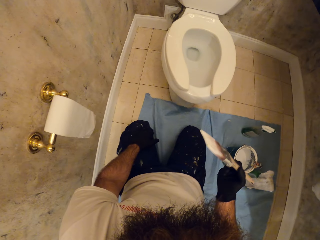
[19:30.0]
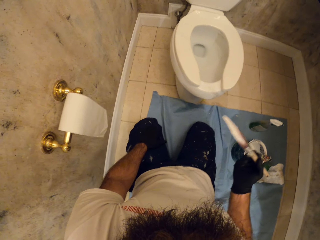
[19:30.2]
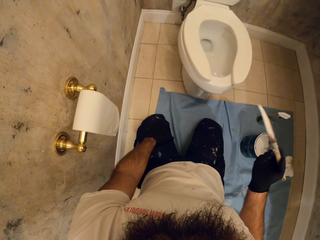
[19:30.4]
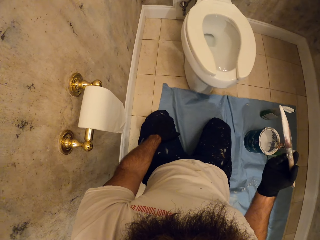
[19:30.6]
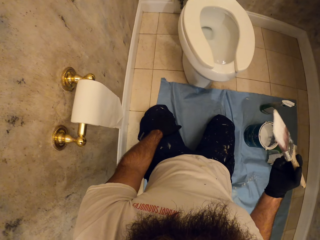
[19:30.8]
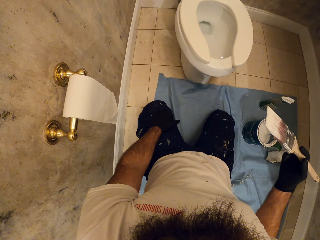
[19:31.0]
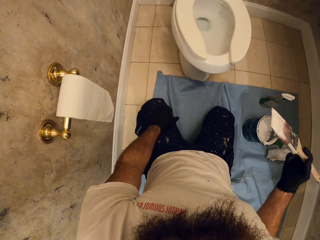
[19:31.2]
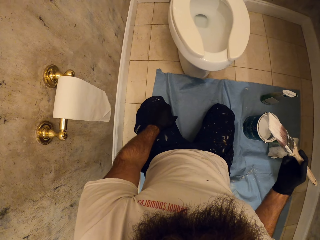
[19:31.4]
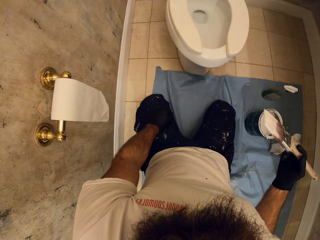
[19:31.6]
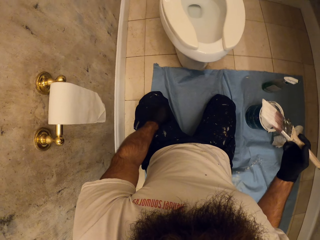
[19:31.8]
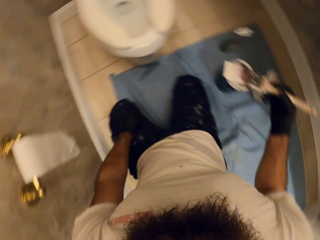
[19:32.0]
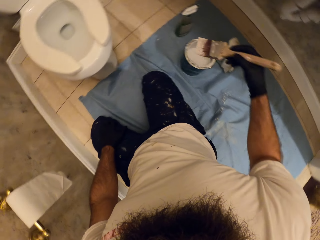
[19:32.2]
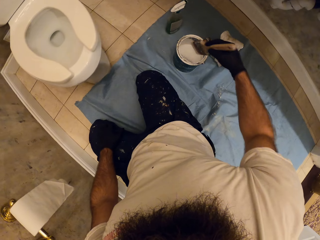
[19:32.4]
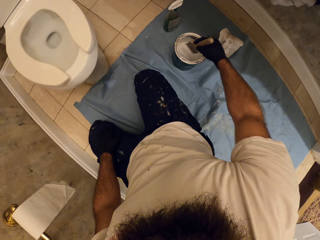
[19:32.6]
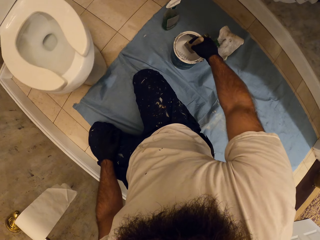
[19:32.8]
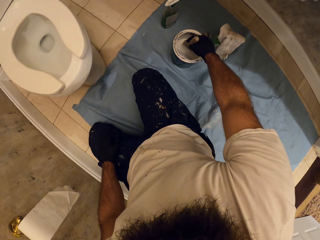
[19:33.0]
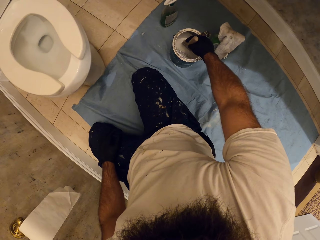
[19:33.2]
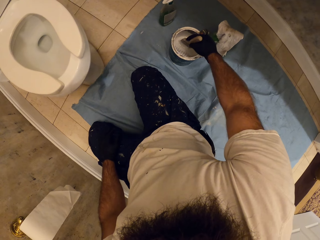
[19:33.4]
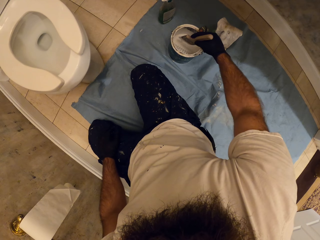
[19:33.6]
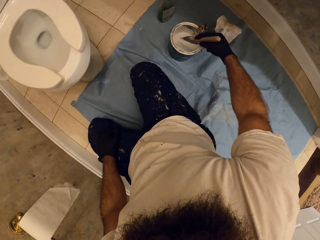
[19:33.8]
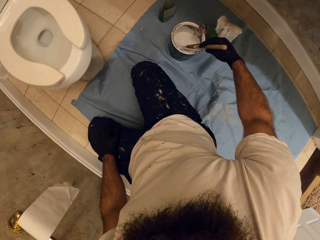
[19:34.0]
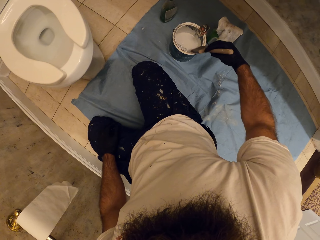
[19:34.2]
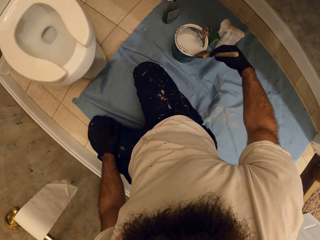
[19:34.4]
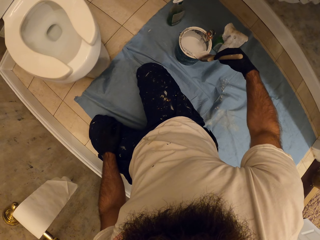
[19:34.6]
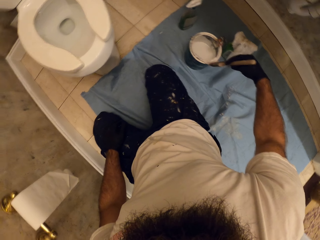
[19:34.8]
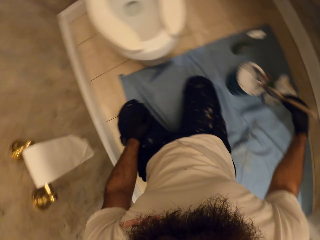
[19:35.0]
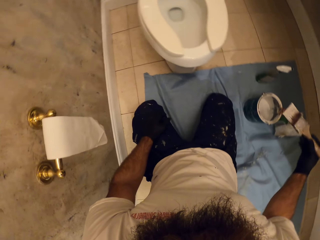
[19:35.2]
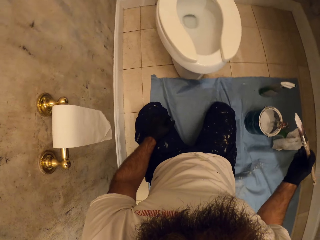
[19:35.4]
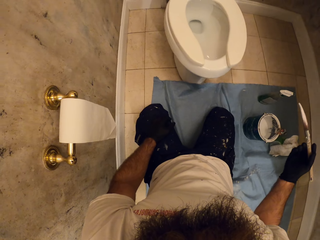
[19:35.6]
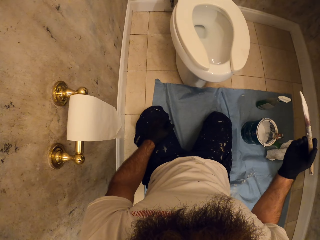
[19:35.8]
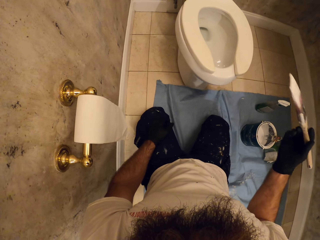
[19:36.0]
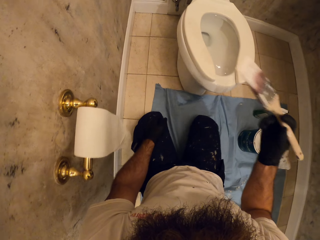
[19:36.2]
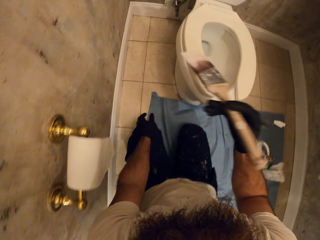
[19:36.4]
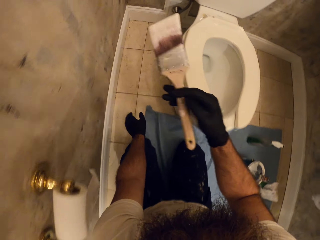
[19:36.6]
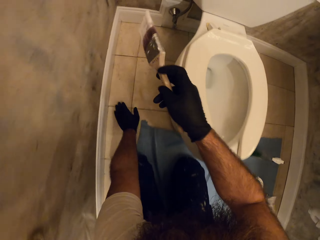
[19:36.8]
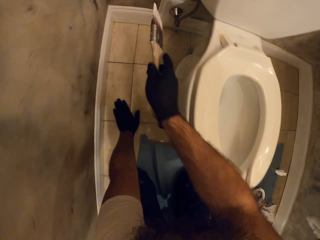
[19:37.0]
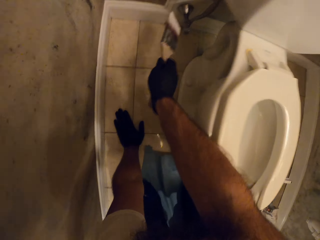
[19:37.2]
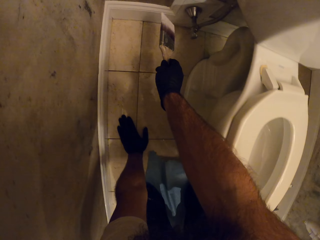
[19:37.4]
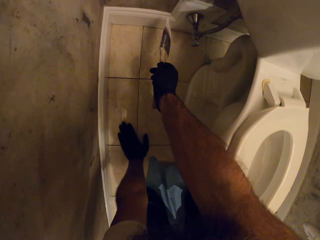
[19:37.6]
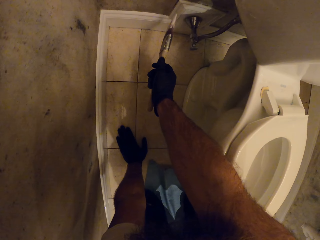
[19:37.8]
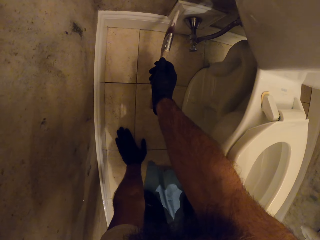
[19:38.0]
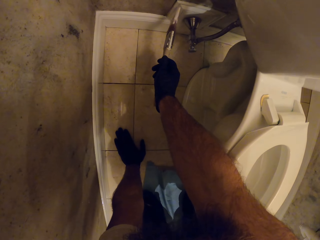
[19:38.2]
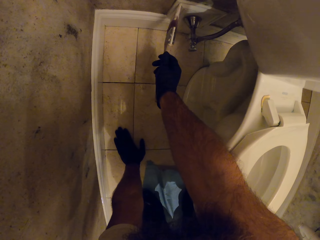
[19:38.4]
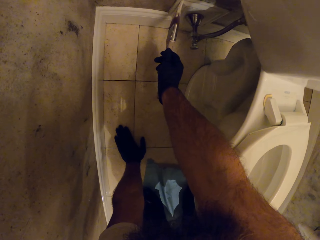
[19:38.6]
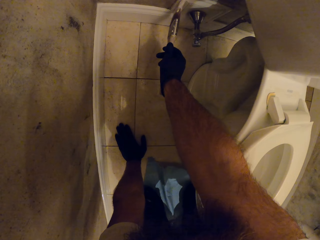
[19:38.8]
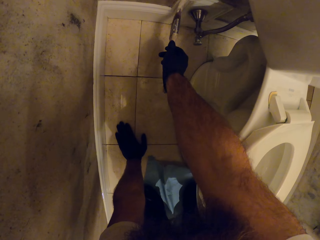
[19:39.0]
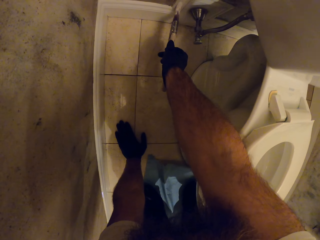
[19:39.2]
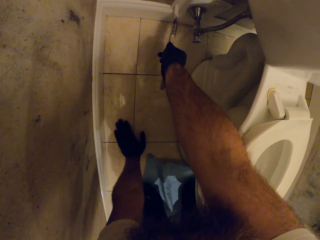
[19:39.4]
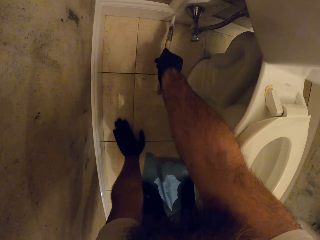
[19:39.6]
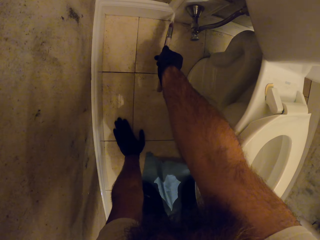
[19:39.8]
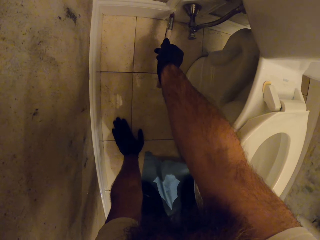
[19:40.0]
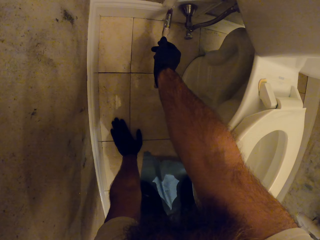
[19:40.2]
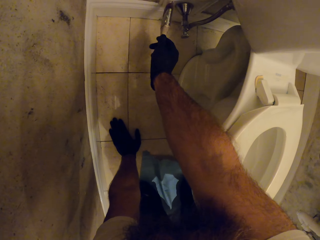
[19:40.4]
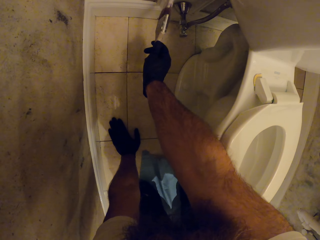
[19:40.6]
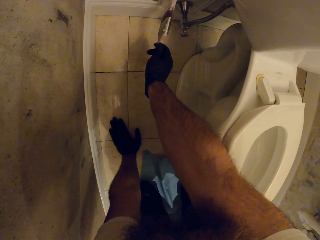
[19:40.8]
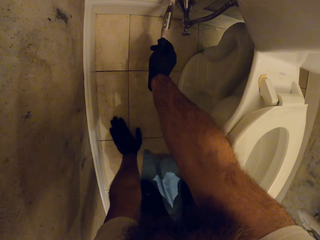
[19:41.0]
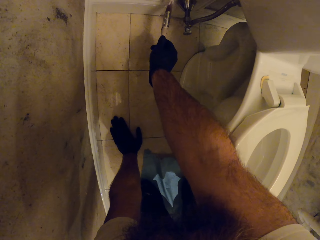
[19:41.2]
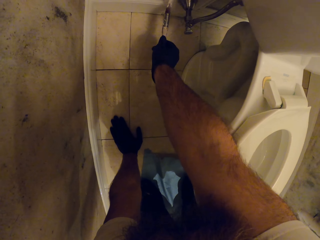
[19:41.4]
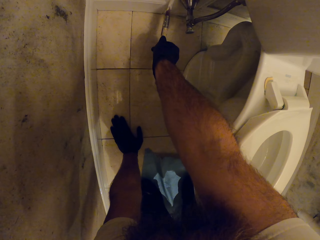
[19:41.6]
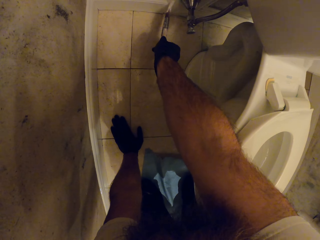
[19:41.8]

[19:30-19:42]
The camera wearer scoops paint from the paint can with the paintbrush in his right hand. He dabs the paintbrush in his right hand on the edge of the paint can. He lifts the brush. He paints the bathroom skirting board with the paintbrush in his right hand.

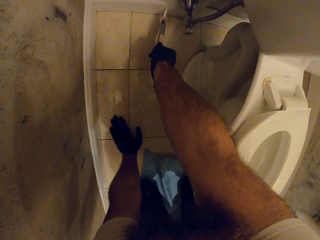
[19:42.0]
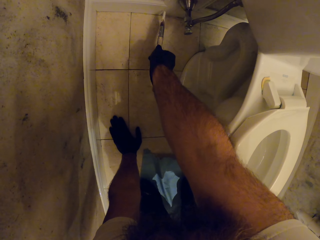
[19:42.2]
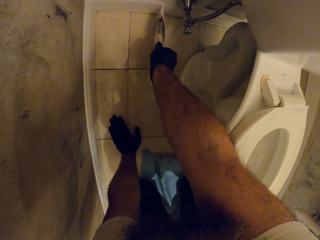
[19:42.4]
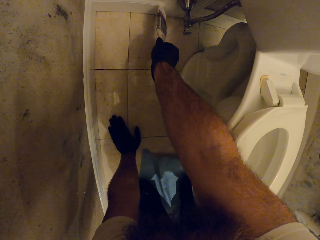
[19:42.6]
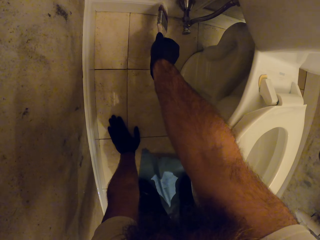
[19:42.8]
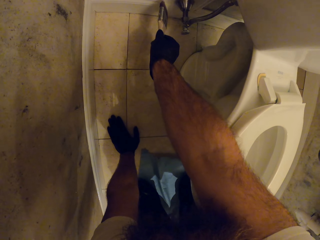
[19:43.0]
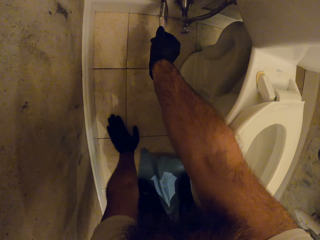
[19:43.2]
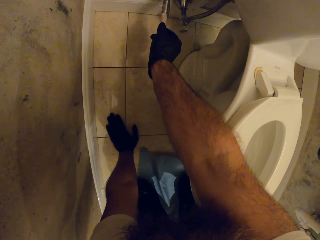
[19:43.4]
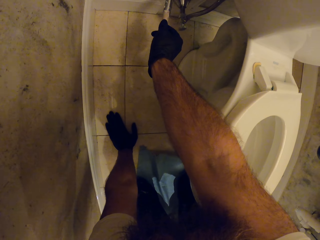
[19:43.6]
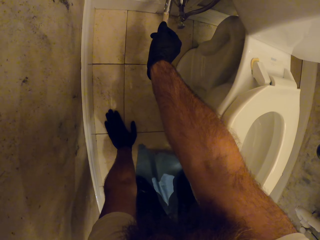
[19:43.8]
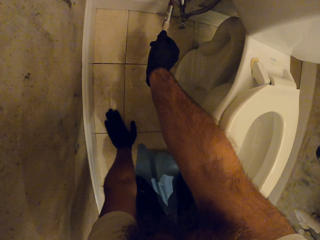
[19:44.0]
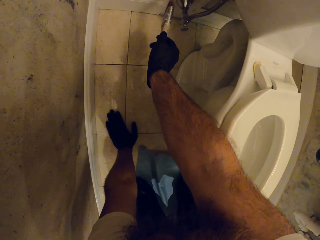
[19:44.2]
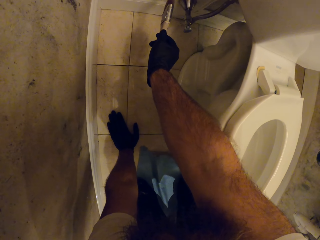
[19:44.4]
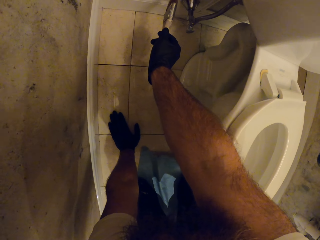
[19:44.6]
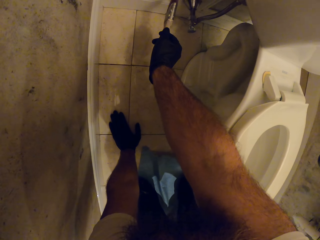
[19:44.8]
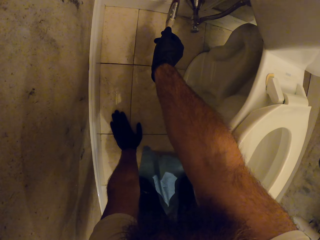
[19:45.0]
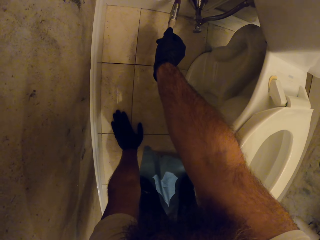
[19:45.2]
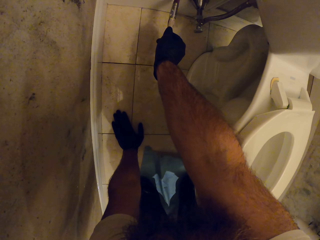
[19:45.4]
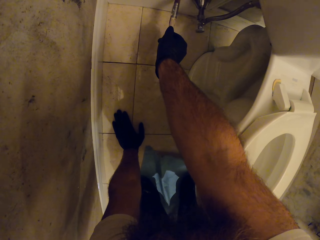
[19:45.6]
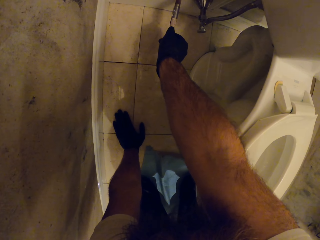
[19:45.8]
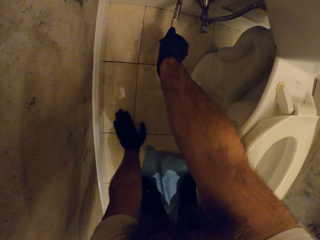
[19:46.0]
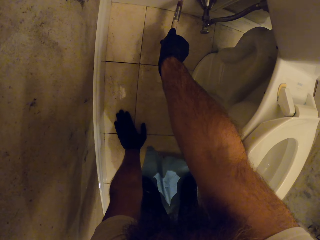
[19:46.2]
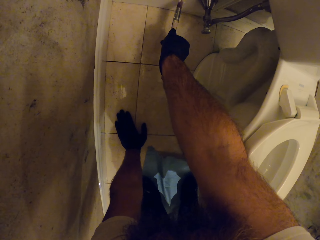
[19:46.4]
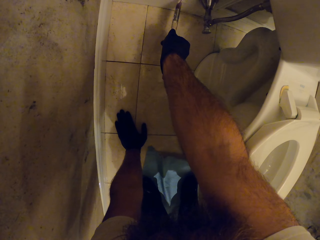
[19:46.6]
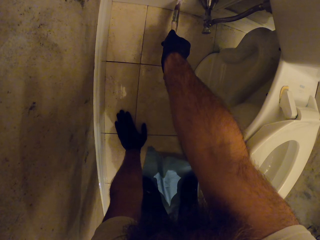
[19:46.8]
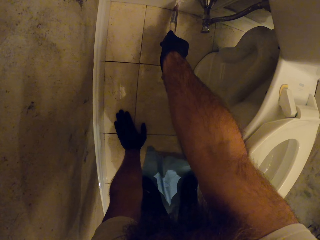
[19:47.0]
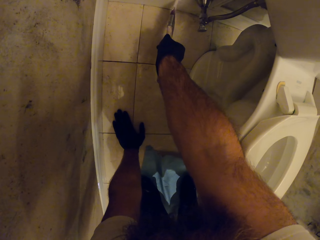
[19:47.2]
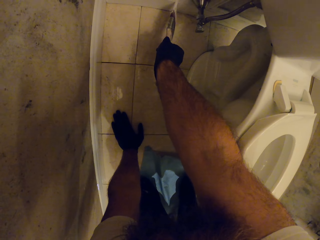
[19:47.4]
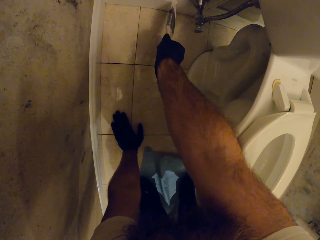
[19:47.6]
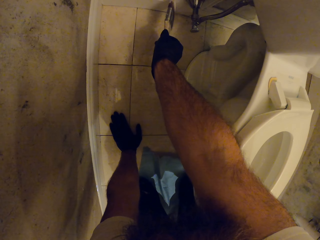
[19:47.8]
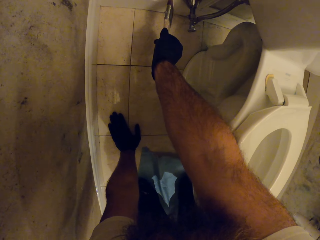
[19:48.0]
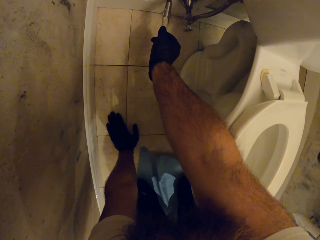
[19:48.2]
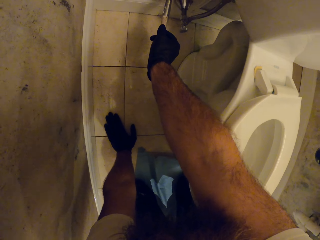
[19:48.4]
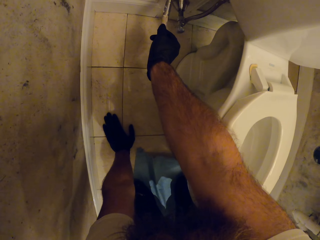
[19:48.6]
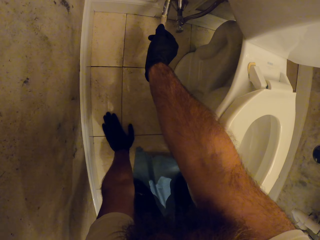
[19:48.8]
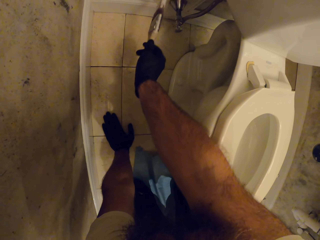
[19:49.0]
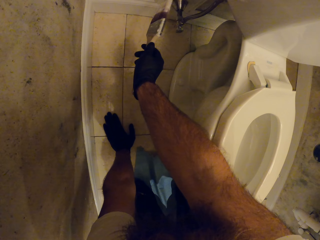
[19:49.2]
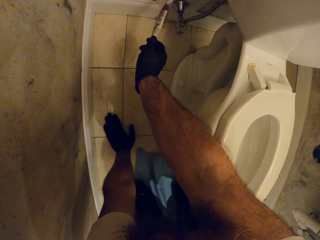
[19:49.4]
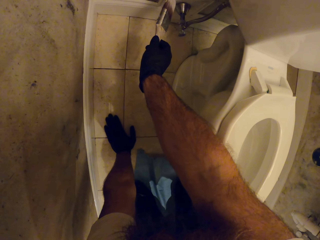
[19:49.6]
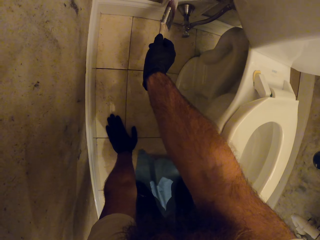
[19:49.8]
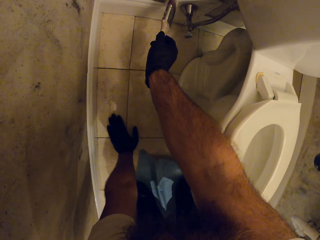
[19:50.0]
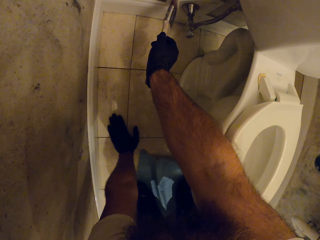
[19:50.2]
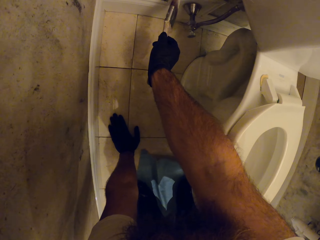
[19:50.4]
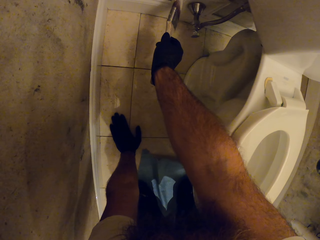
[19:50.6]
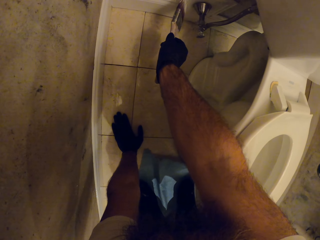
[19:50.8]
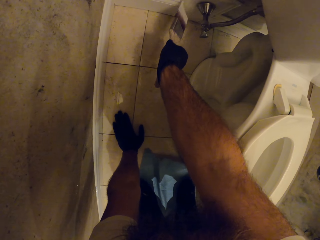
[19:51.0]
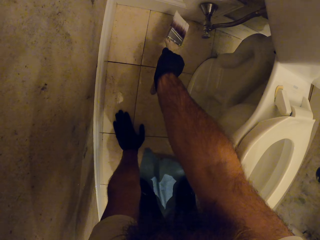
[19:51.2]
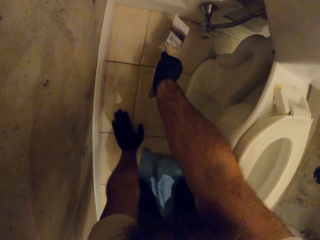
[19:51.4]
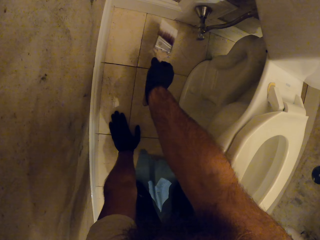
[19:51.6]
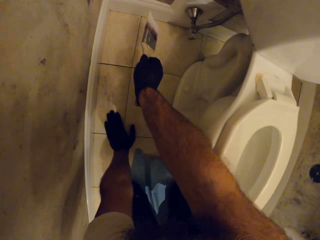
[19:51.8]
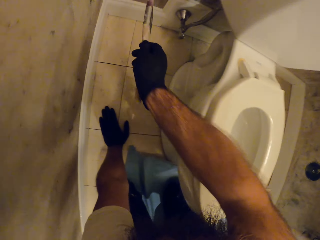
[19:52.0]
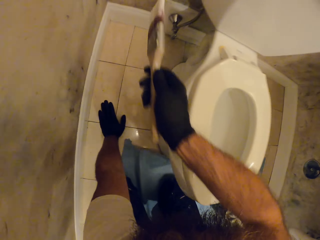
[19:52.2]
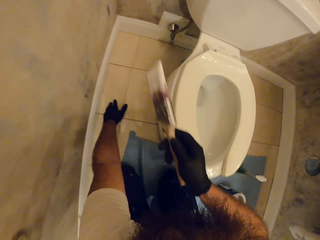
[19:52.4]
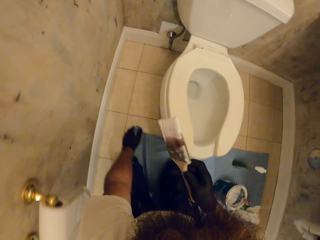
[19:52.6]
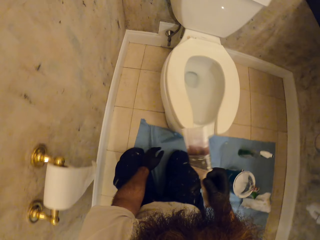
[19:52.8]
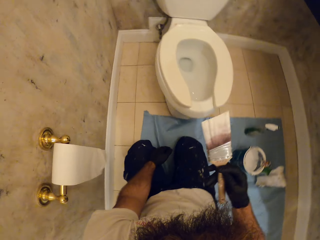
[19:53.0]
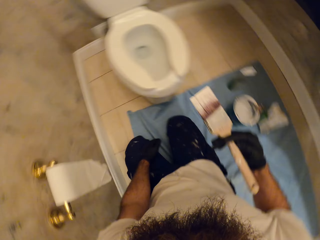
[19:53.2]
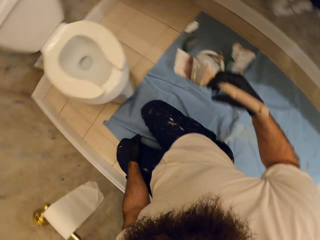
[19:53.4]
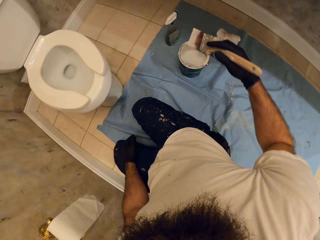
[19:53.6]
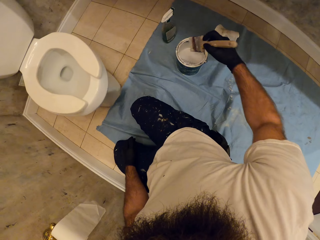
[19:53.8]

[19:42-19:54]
The camera wearer lifts the brush.
